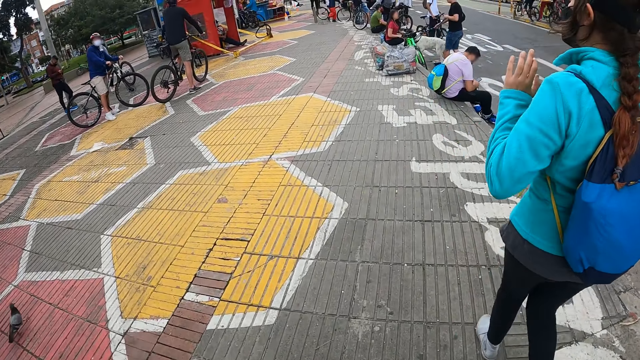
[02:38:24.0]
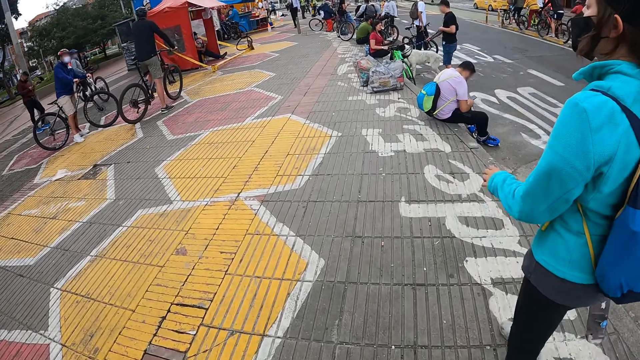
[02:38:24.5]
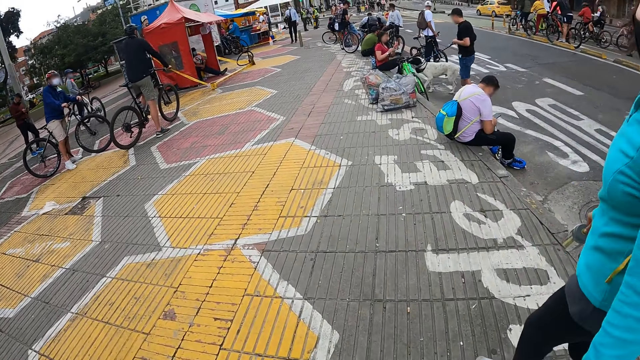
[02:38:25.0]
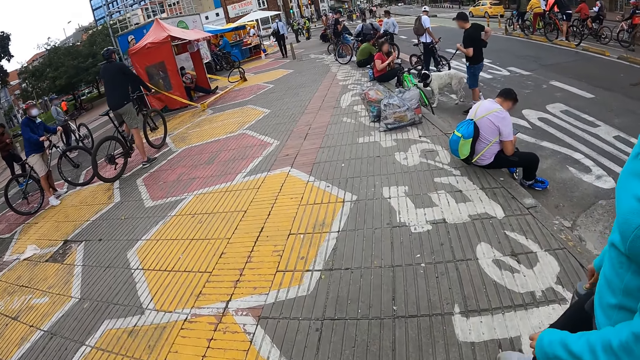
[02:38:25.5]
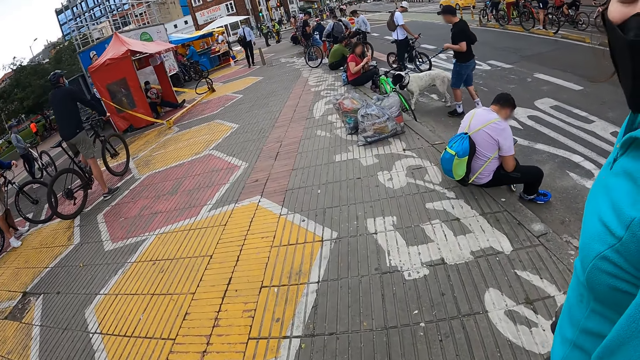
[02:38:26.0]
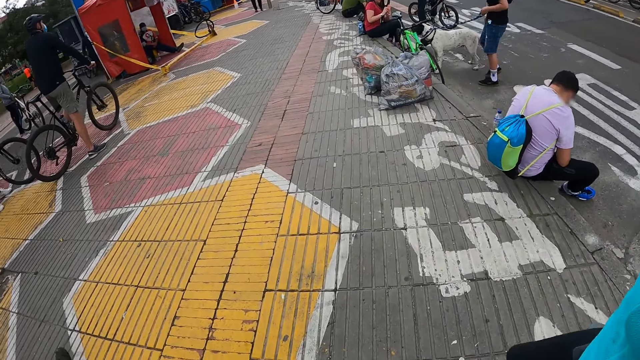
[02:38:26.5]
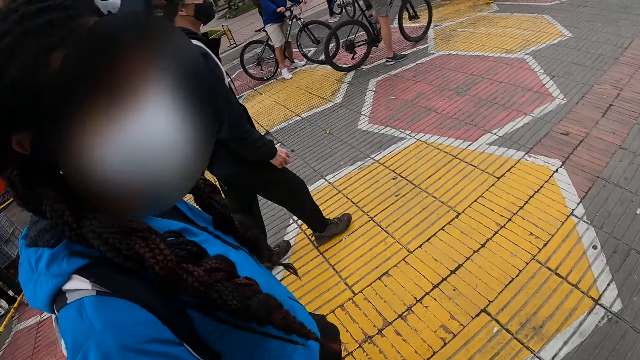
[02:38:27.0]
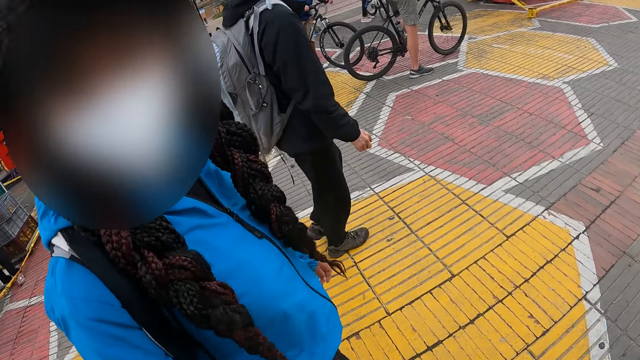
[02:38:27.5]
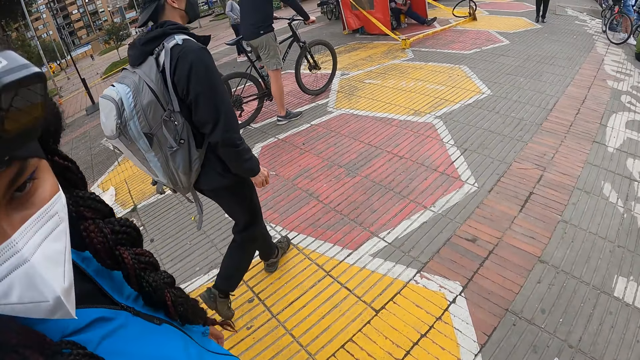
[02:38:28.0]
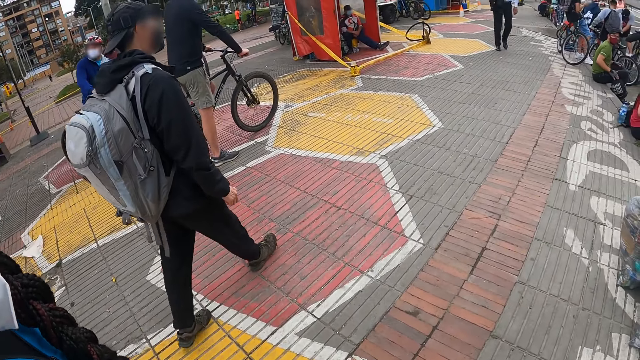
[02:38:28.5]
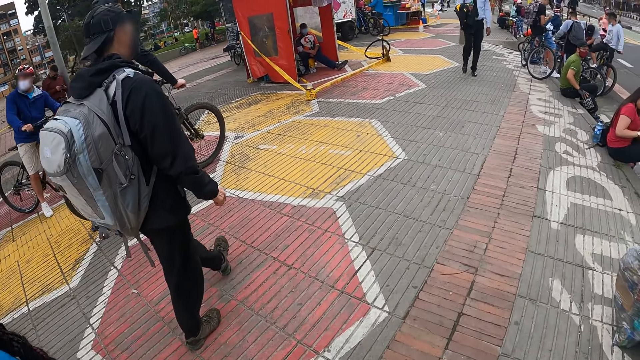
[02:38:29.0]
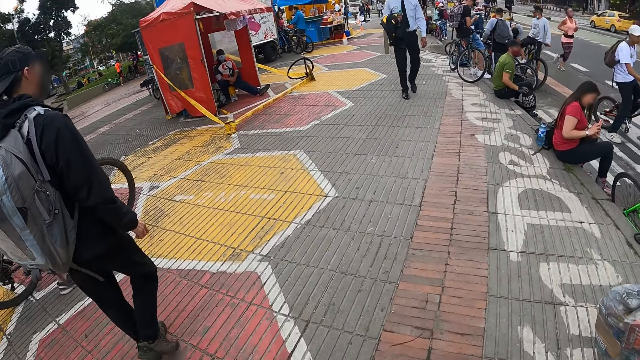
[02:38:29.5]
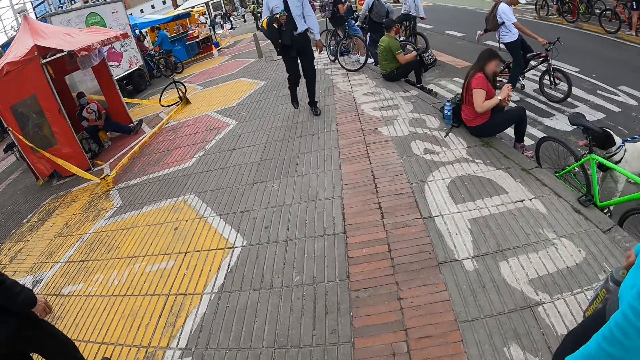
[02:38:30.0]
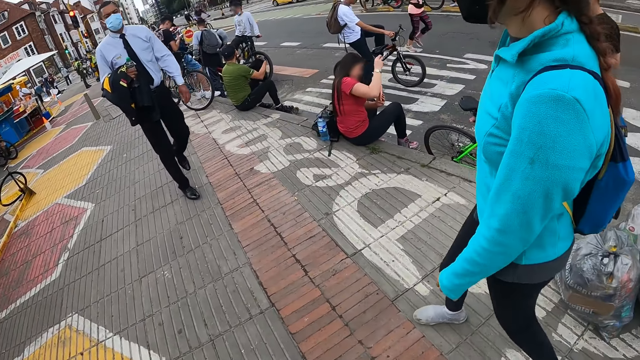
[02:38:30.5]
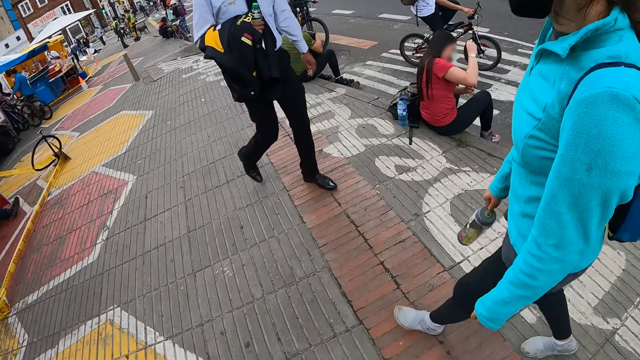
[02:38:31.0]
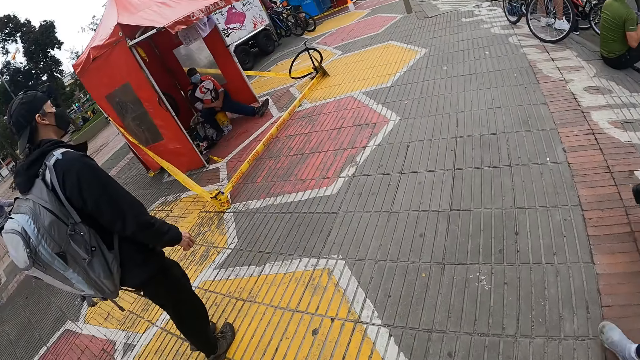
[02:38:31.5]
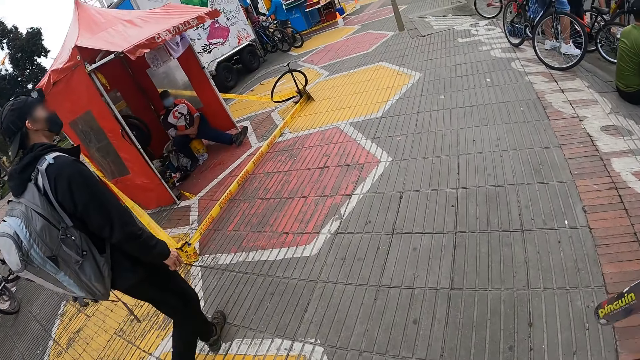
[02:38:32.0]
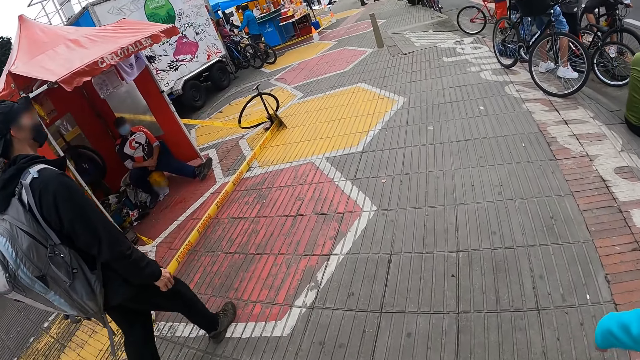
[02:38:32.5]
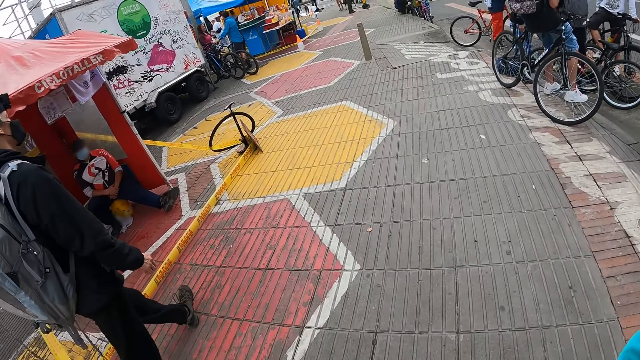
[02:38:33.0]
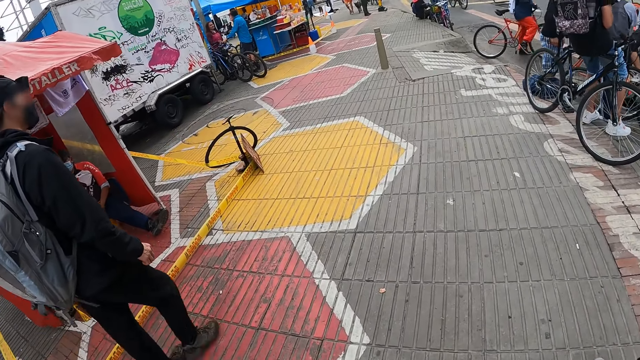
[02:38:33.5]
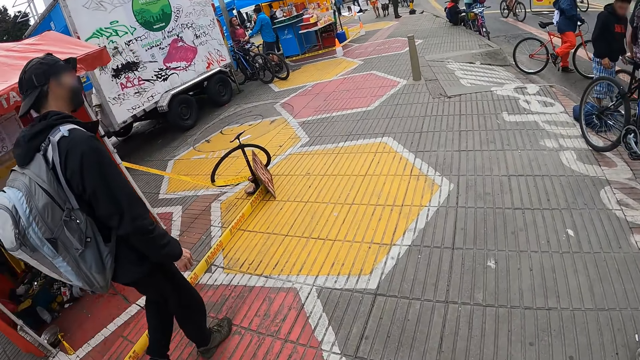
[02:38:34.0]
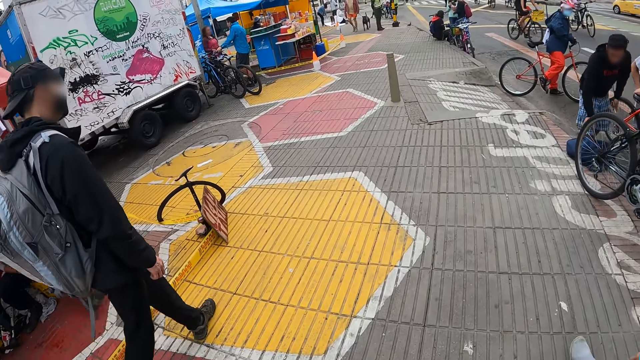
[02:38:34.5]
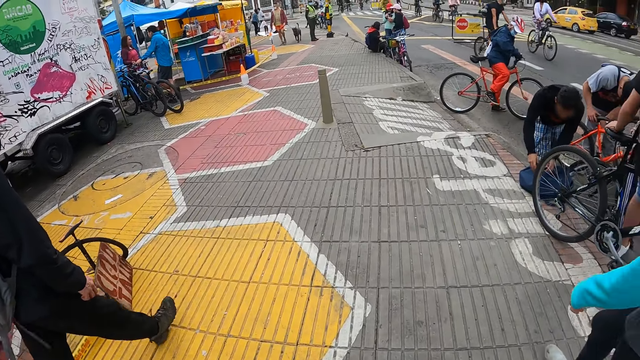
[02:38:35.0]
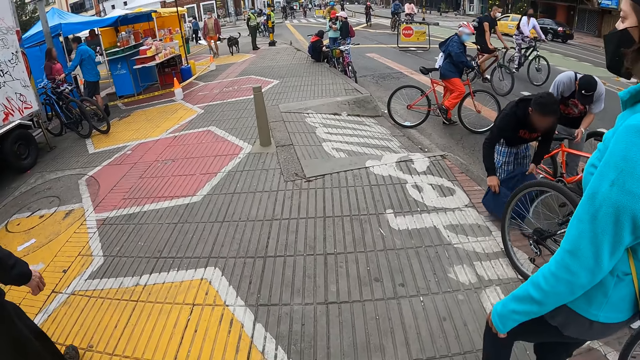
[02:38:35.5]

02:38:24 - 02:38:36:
A woman drops her left hand from her hair. The woman converses with the camera wearer. Another woman converses with the camera wearer. The camera wearer looks at a woman. They look at a man. They look around the street. Another man walks past the camera wearer.

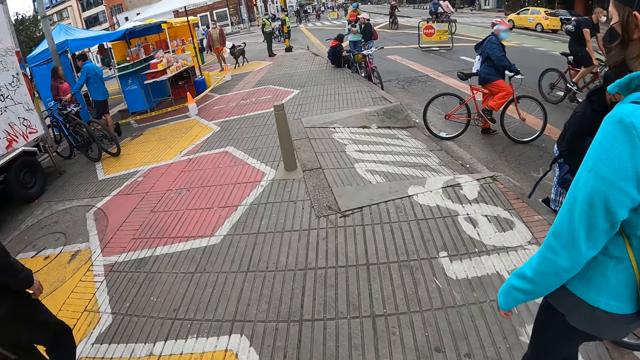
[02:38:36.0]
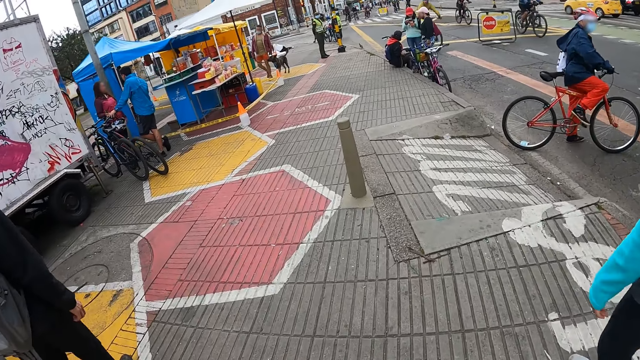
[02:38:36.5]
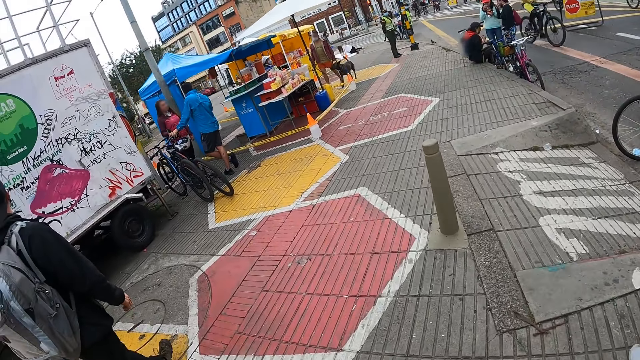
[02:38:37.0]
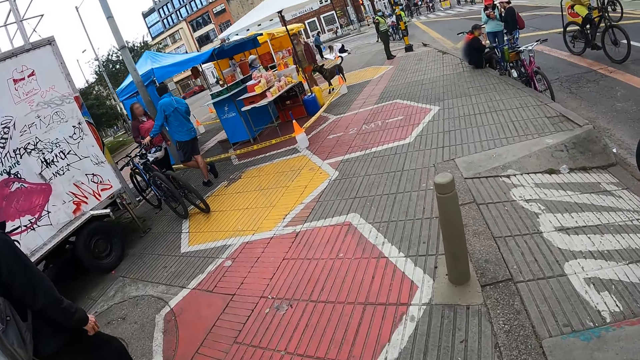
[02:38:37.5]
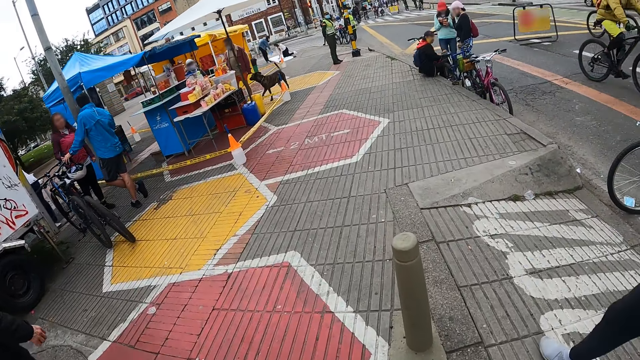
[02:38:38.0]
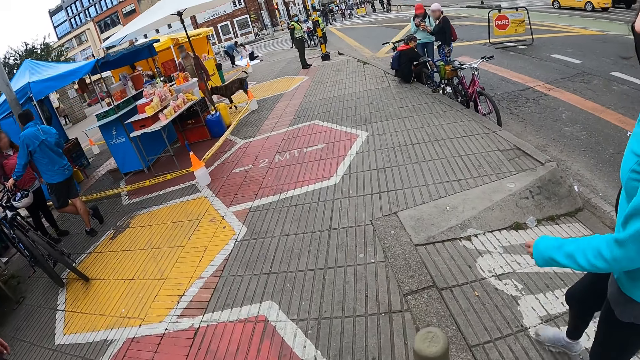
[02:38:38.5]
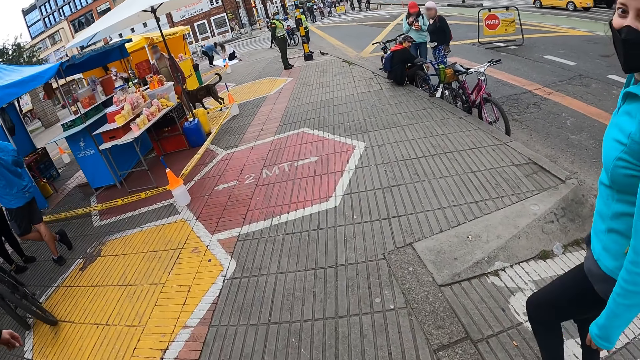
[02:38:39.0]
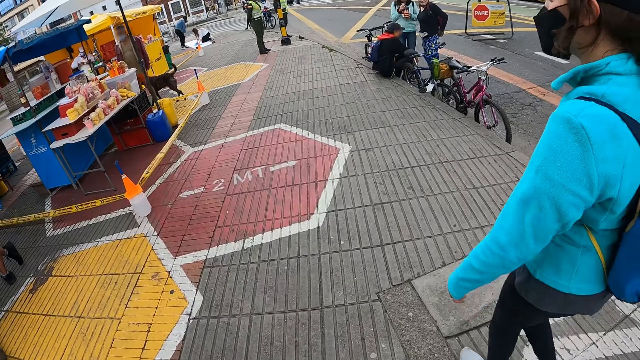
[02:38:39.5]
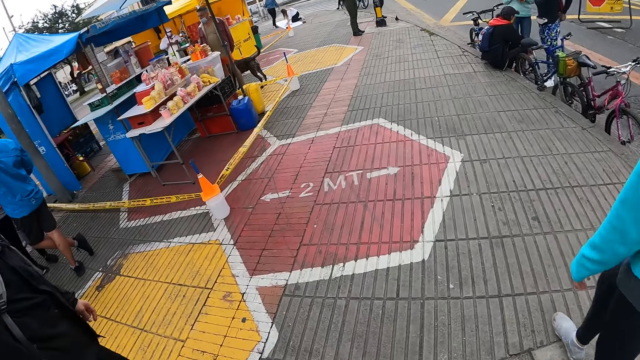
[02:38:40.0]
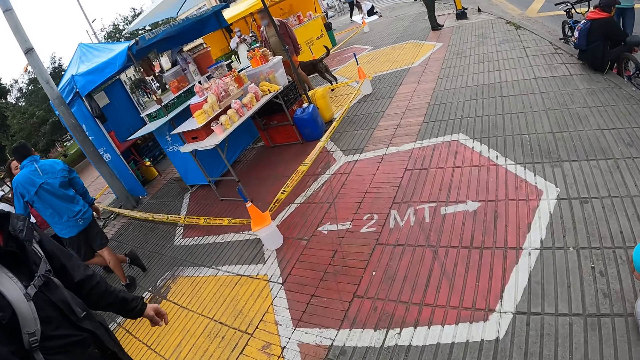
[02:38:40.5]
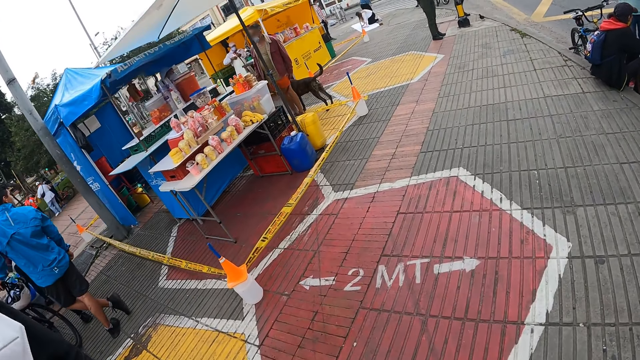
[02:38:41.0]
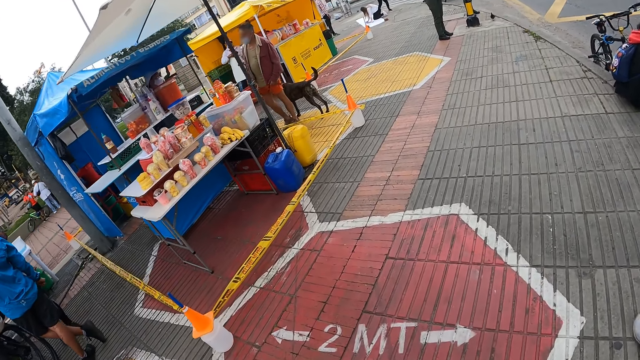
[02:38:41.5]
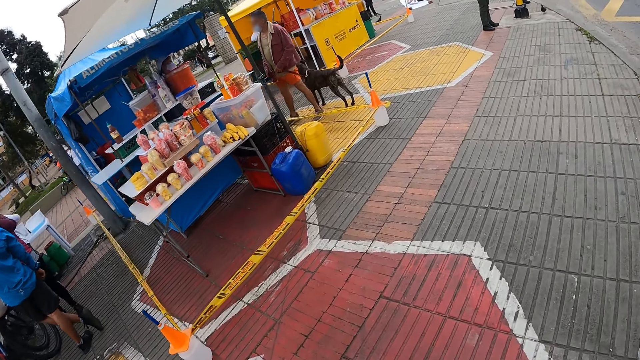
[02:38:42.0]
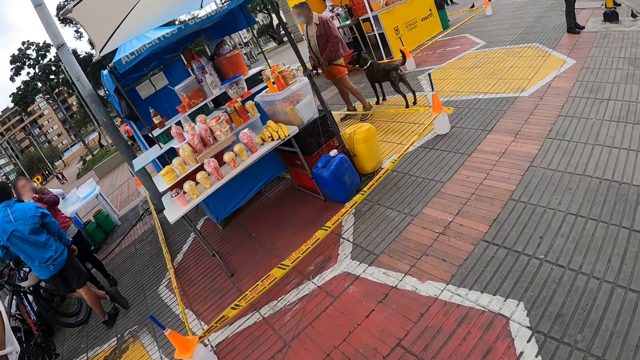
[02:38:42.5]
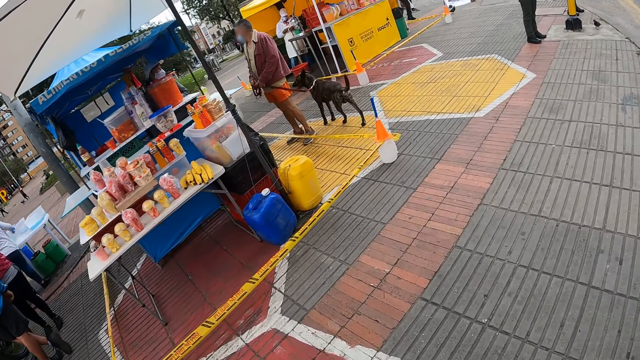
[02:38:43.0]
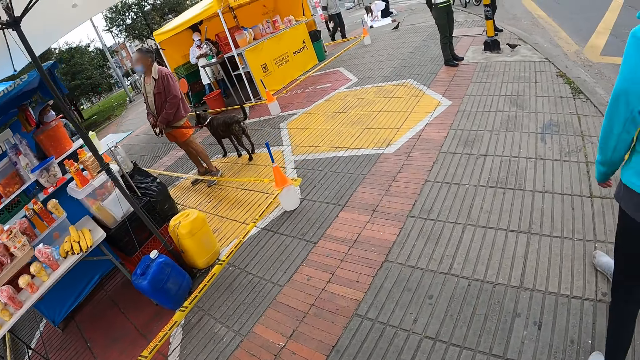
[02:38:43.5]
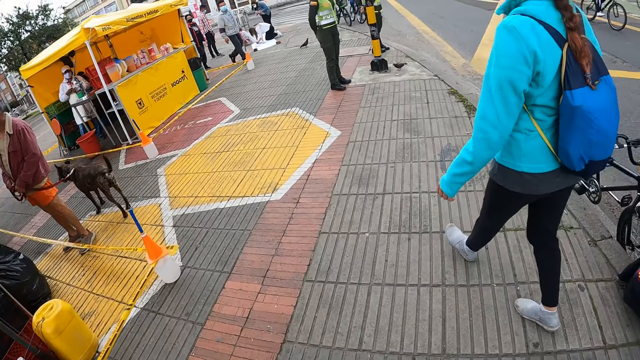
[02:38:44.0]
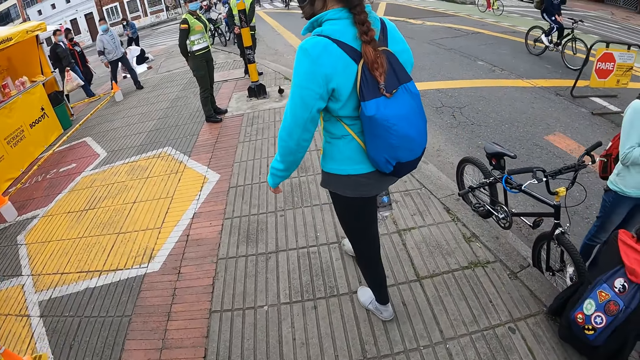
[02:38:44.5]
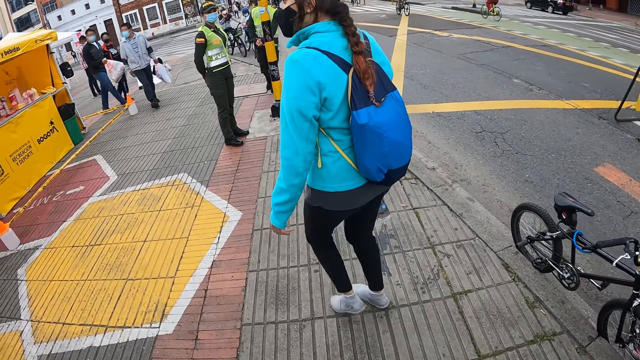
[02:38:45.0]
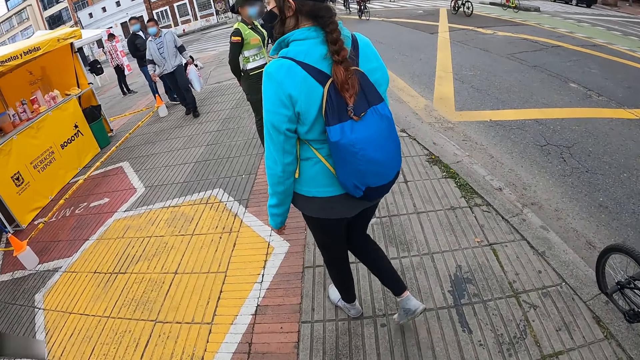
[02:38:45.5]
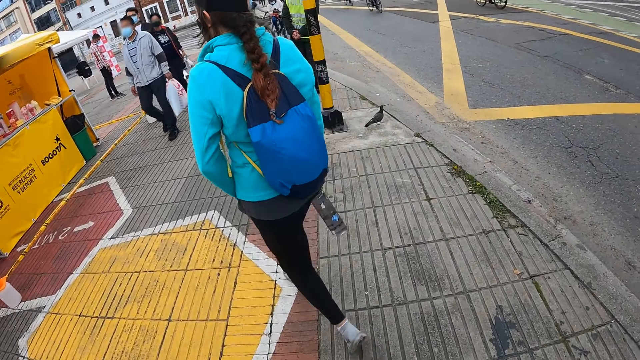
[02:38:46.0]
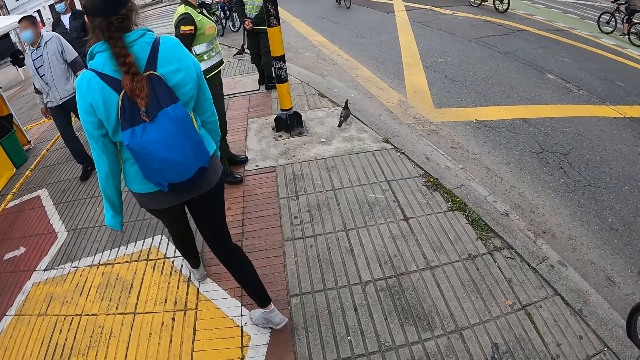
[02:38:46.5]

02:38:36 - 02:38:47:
The woman converses with the camera wearer. The camera wearer looks at a grocery. They look at the woman.
